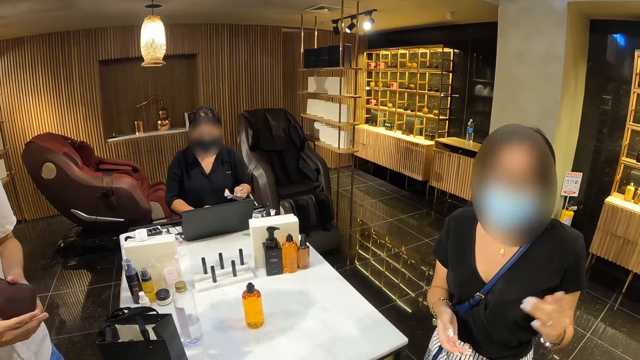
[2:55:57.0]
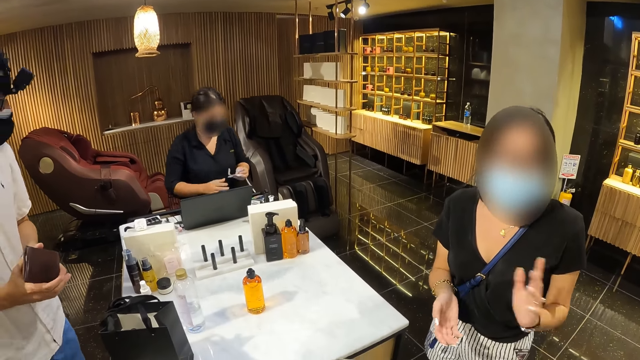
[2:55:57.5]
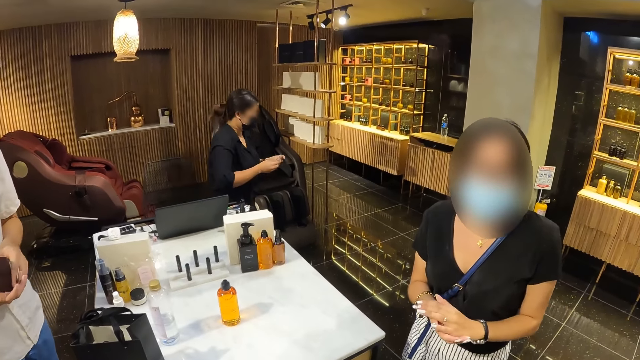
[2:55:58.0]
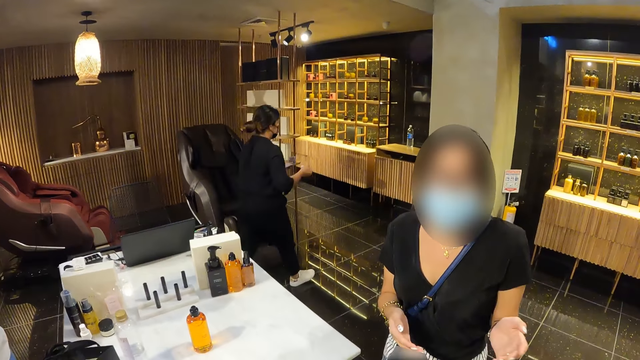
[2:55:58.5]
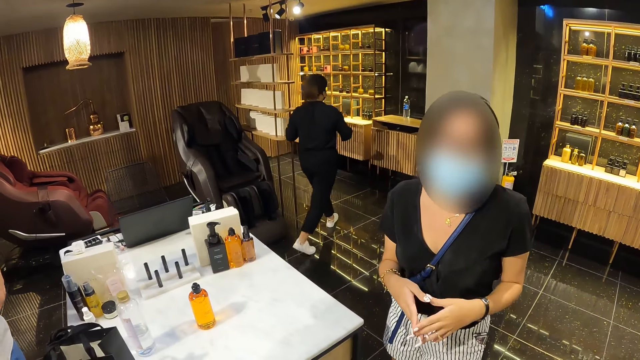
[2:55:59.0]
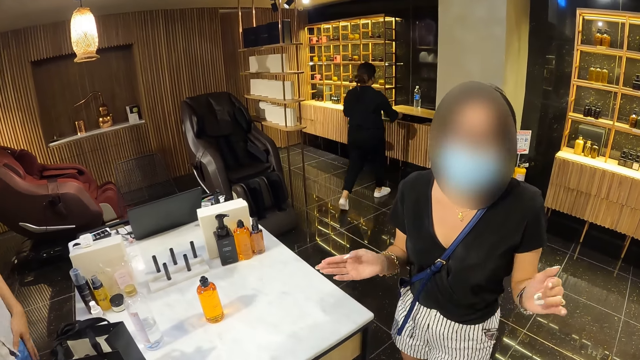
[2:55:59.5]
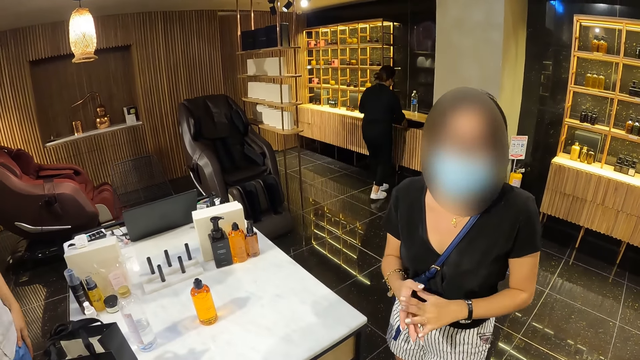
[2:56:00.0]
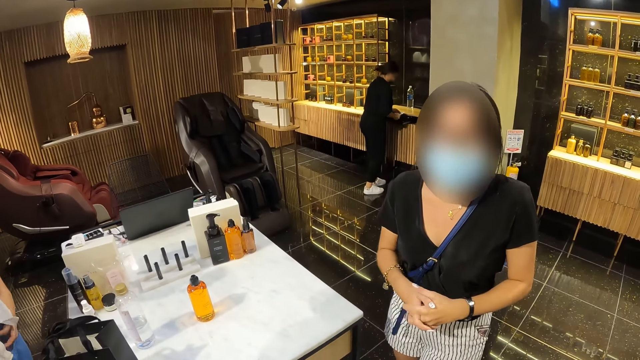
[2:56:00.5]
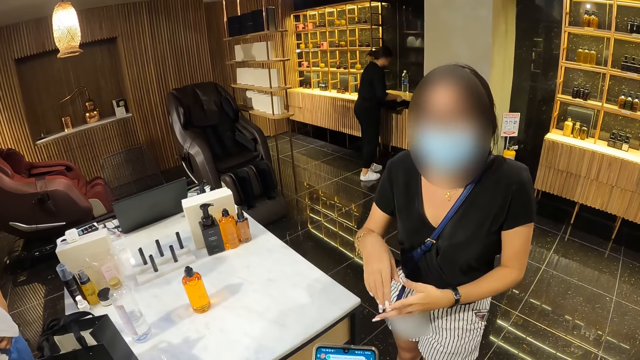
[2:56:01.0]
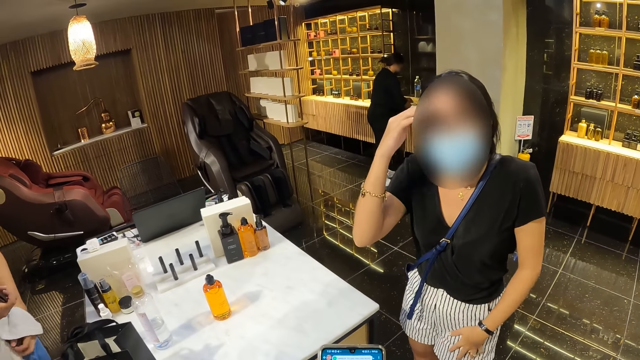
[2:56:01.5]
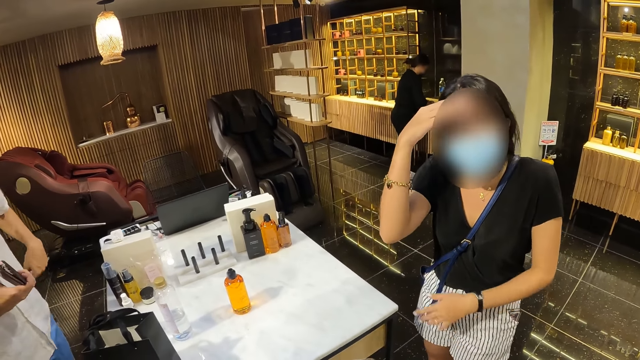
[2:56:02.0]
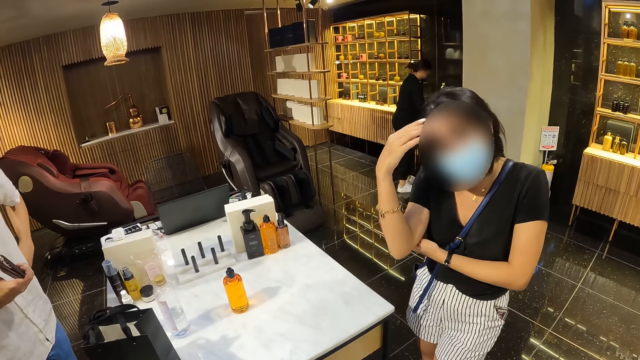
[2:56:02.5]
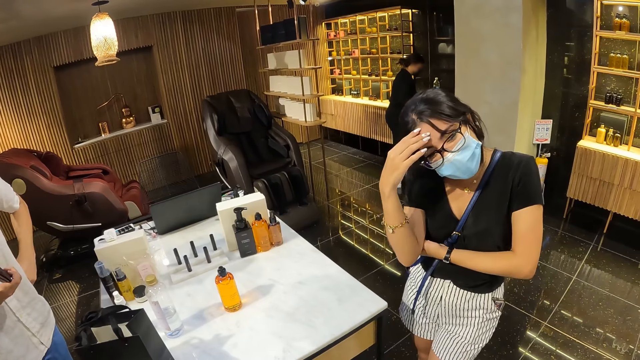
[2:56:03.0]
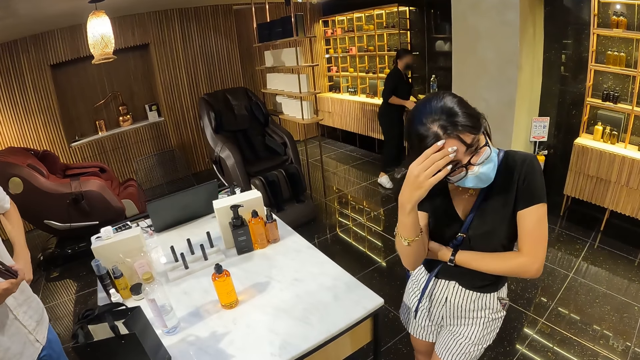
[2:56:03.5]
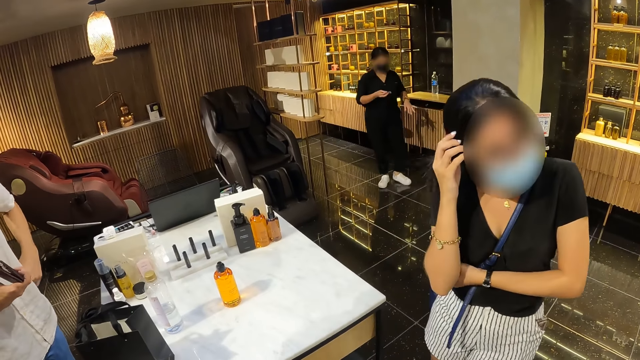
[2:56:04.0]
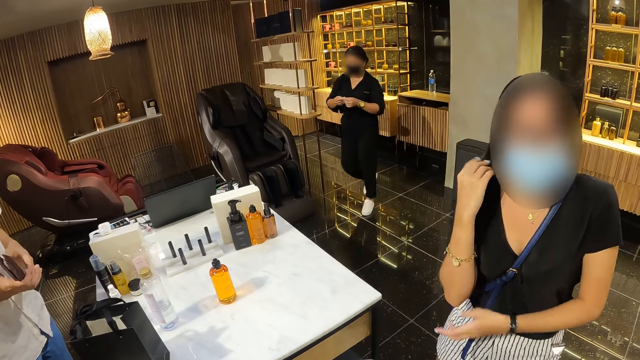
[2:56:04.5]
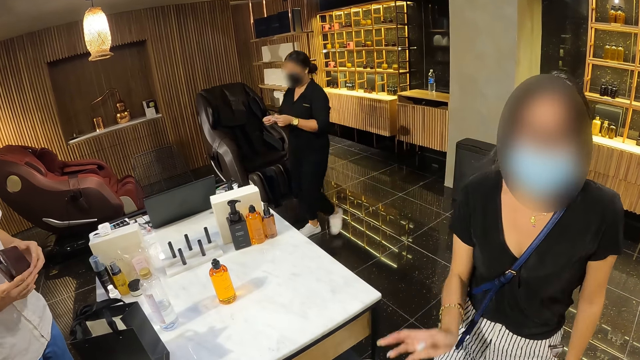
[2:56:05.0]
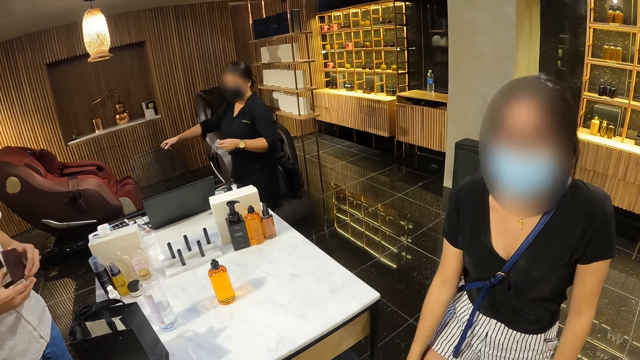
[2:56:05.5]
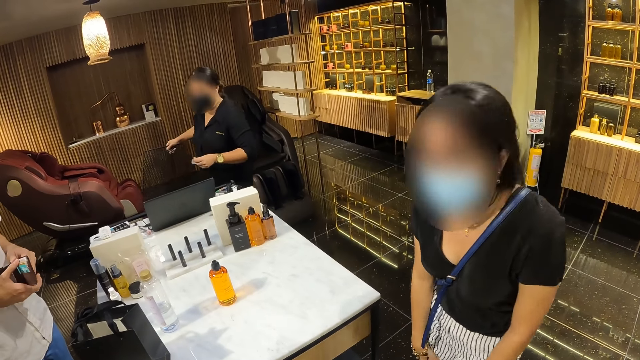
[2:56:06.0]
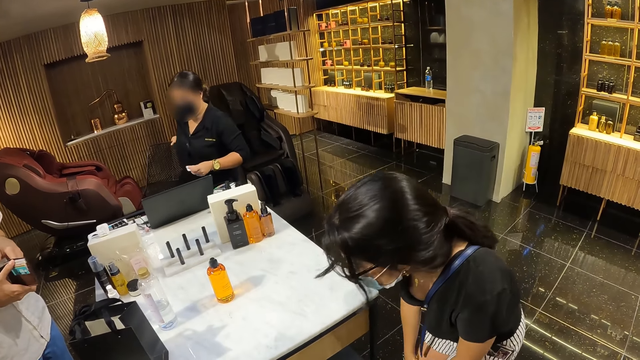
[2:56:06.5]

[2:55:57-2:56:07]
A woman stands up from a chair, holds the receipt with both hands, and walks in a room towards a cabinet. The camera wearer interacts with a lady. A man rubs his left hand on his shorts. The woman opens a drawer in the cabinet with her right hand. The man adjusts a belt buckle with his left hand. The woman drops receipts in the drawer and searches the drawer in the cabinet with her hands. The lady places her right hand on her head and folds her left hand across her chest. The woman closes the drawer in the cabinet with her left hand. The lady adjusts her hair with her right hand. The woman walks in the room towards the table. The man holds the wallet with both hands. The woman passes the receipt in her right hand to her left hand. The man opens the wallet in his hands with his right hand. The woman moves the chair with her right hand. The lady rubs her legs with her hands.

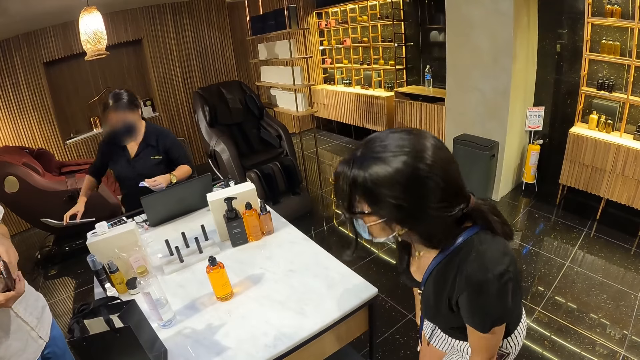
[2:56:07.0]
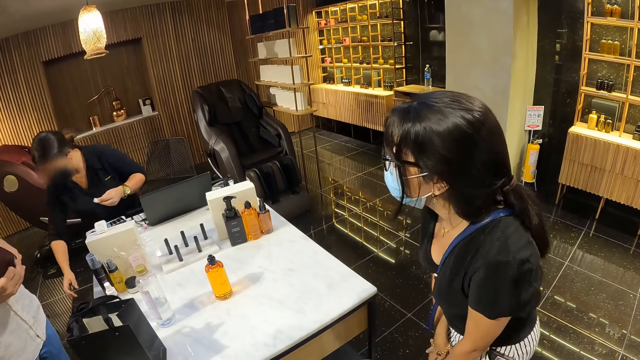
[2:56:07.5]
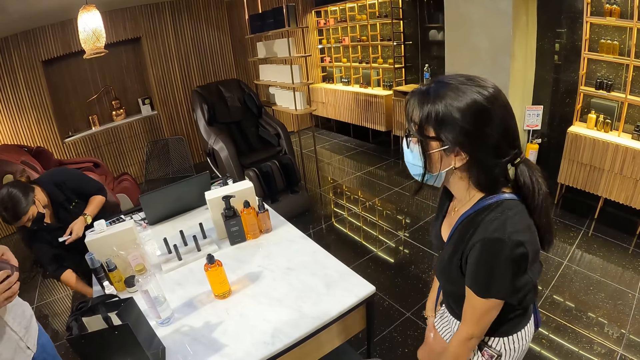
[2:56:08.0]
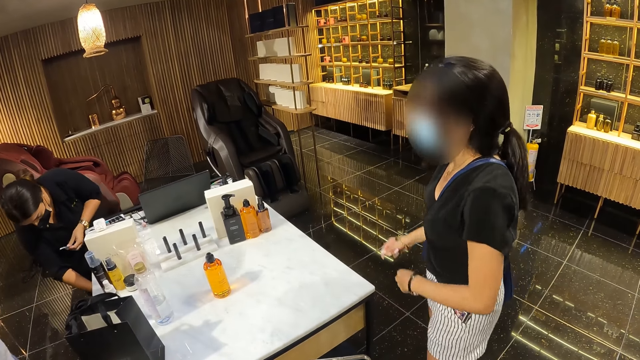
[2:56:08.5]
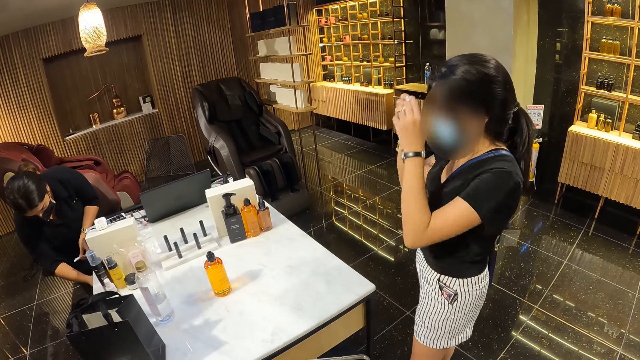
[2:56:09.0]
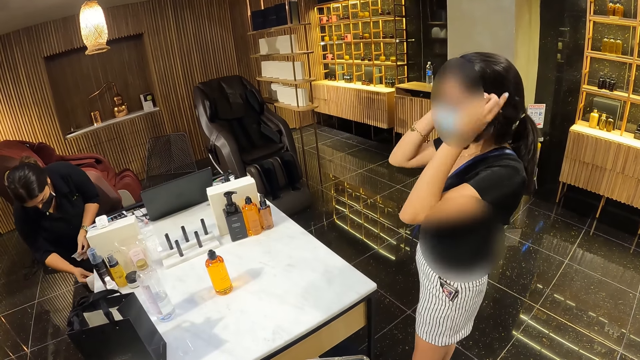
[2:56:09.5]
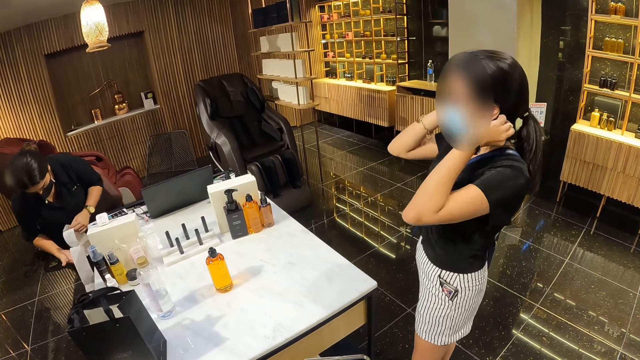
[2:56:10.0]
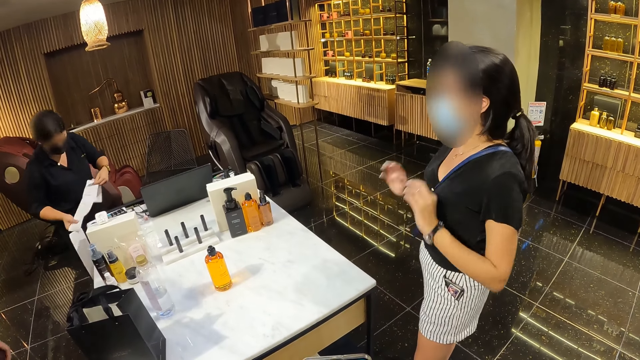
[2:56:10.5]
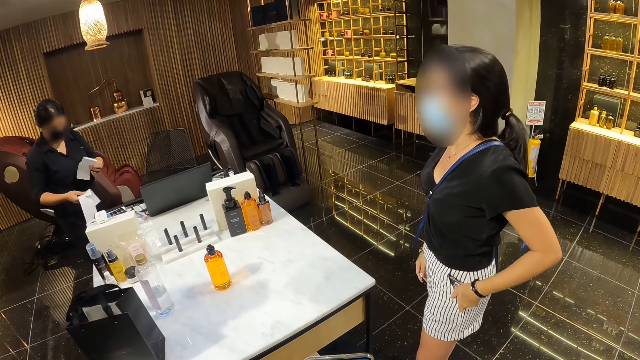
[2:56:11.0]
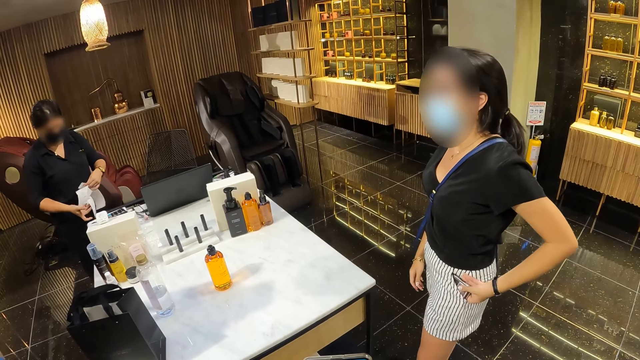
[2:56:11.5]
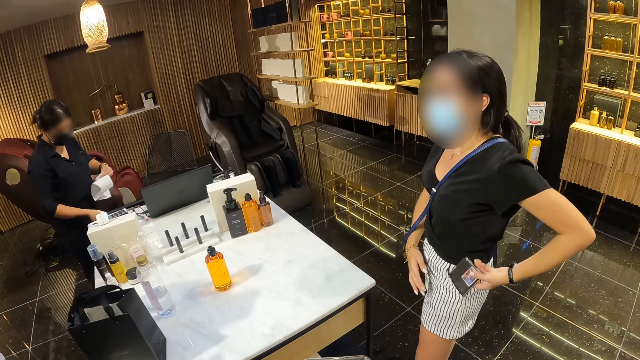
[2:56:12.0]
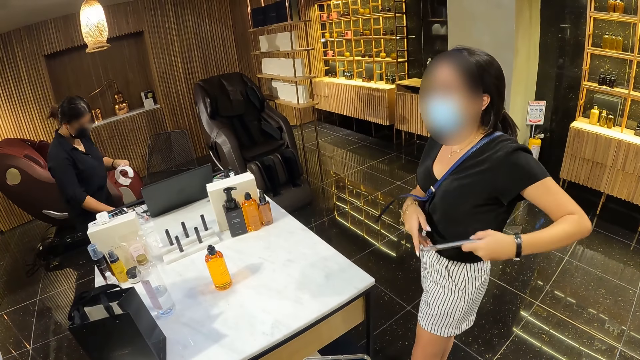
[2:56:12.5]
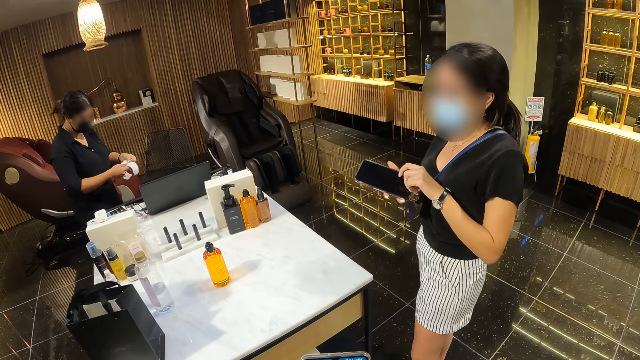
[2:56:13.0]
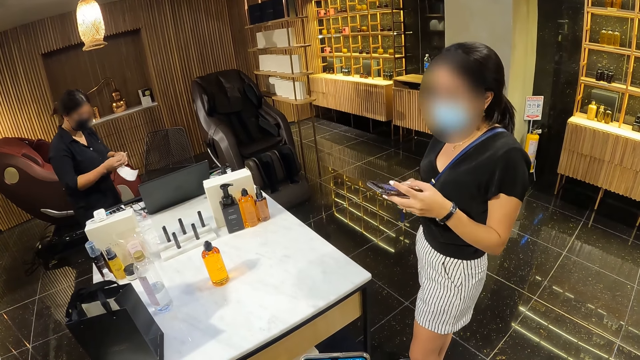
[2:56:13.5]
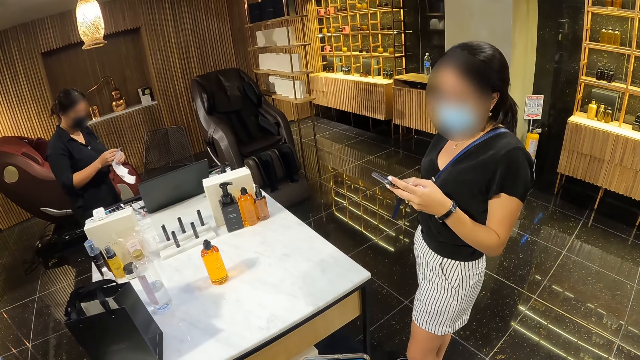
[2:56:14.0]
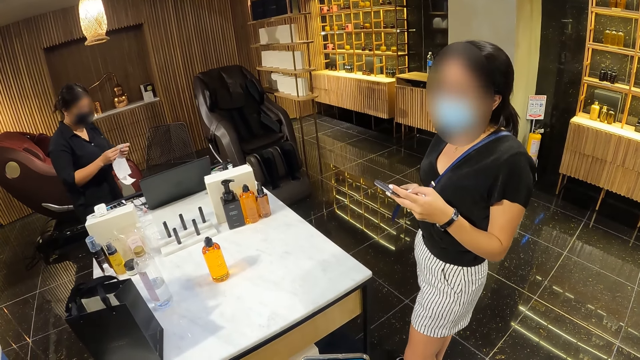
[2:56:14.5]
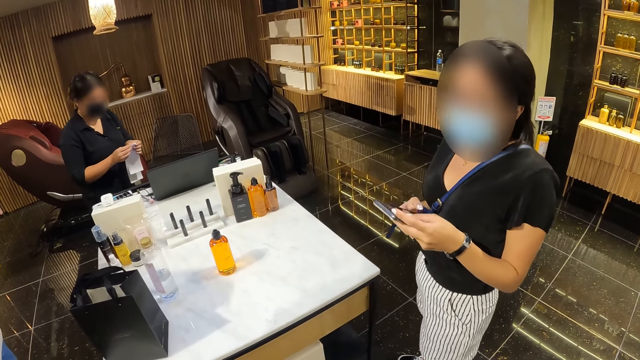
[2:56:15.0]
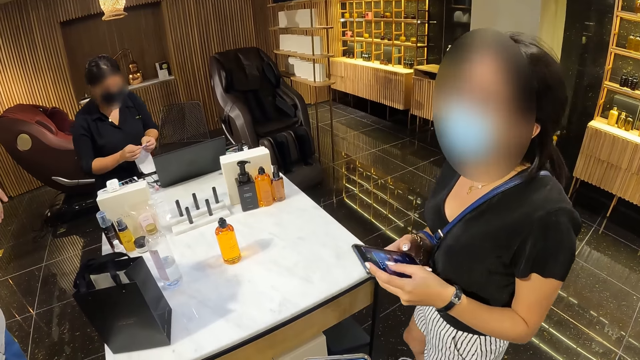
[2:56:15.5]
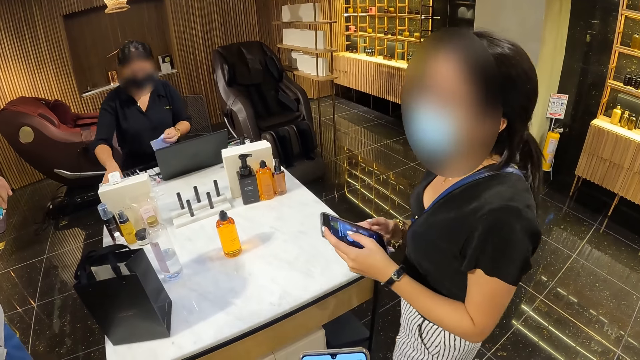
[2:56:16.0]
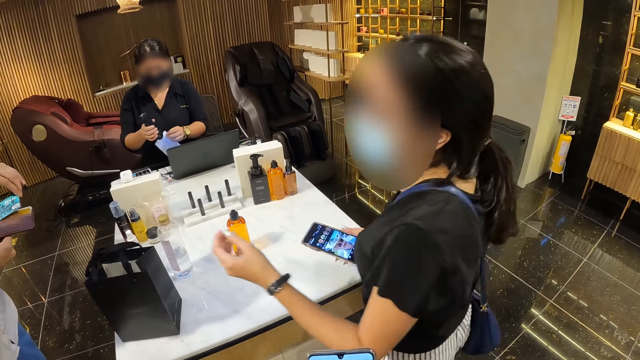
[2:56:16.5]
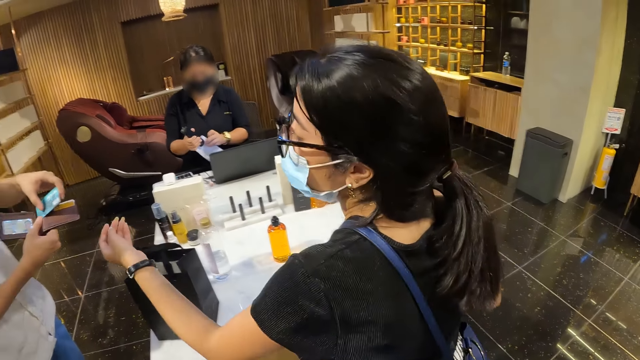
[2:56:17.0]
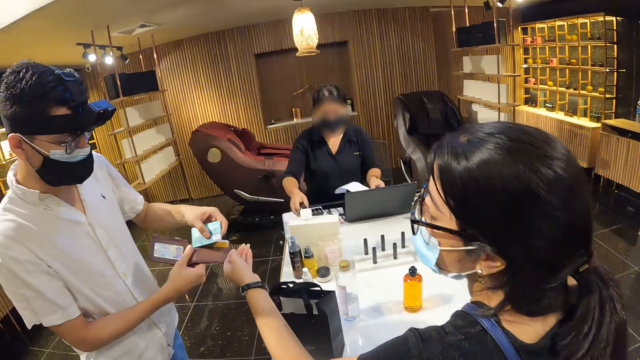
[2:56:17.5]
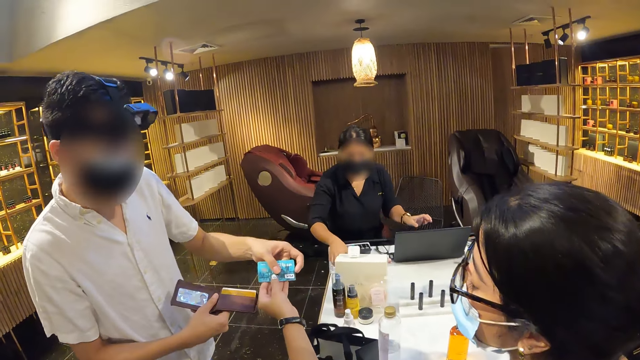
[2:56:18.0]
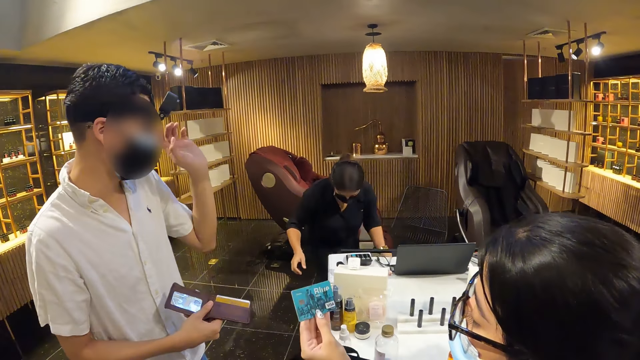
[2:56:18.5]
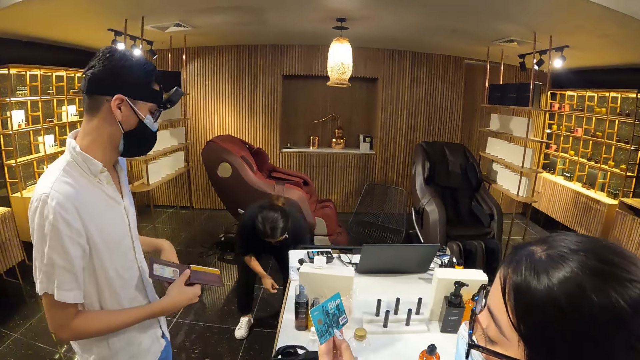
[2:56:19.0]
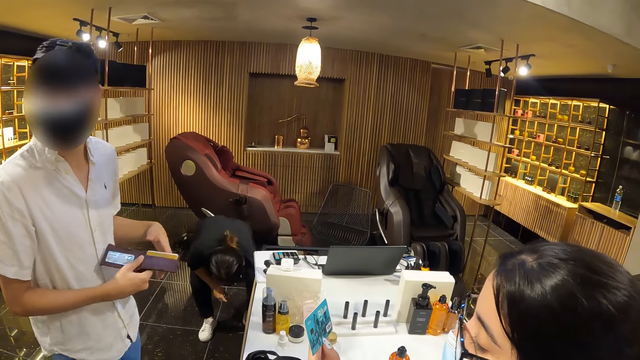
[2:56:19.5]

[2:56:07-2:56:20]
The man closes the wallet in his hands. A woman picks up a receipt roll from a printer under the table with her right hand. Another woman adjusts her hair with her hands. The first woman passes the receipt roll in her right hand to her left hand and detaches a section from the receipt roll with her left hand. The other woman removes a phone from the pocket of her shorts with her left hand. The first woman passes the receipt roll in her right hand to her left hand, detaches a section from the receipt roll with her right hand and drops the receipt in her right hand on the floor. The other woman holds the phone with both hands. The first woman holds the receipt with both hands and arranges the receipt in her hands. The other woman operates the phone in her hands with her thumbs. The man removes the credit card from the wallet in his right hand with his left hand. The first woman picks up a stapler from the table with her right hand and staples the receipt in her left hand with the stapler in her right hand. The other woman interacts with the man. The first woman drops the receipt in her left hand on the table and drops the stapler in her right hand on the table. The other woman collects the credit card from the man with her left hand. The first woman picks up the receipt roll from the floor with her left hand. The man holds the wallet with both hands.
